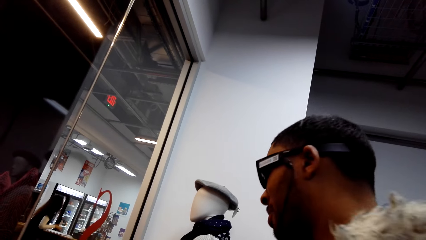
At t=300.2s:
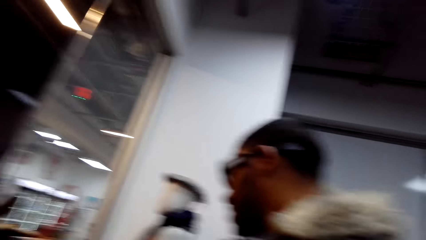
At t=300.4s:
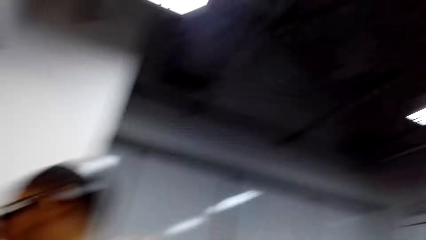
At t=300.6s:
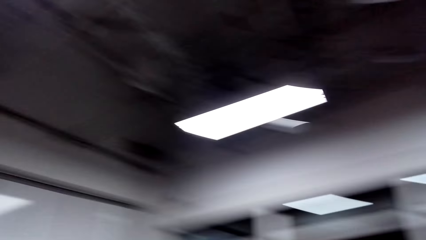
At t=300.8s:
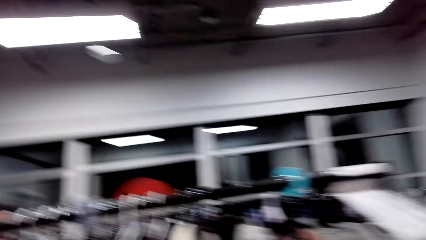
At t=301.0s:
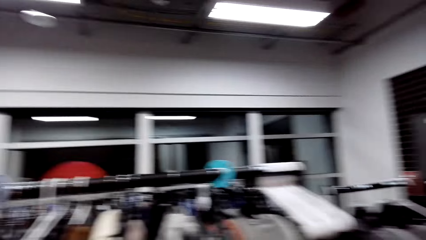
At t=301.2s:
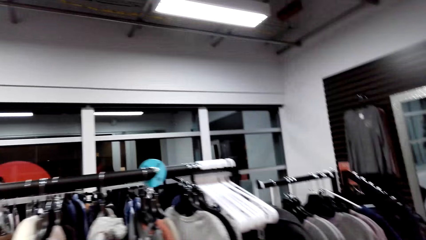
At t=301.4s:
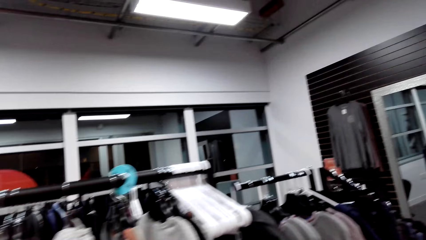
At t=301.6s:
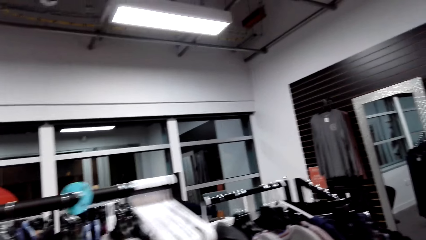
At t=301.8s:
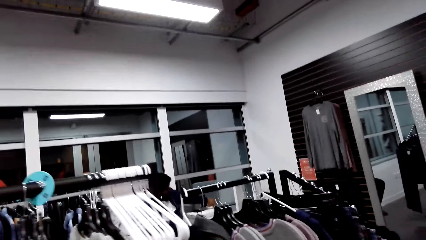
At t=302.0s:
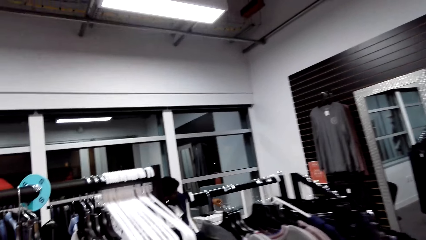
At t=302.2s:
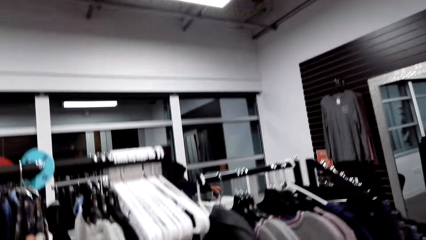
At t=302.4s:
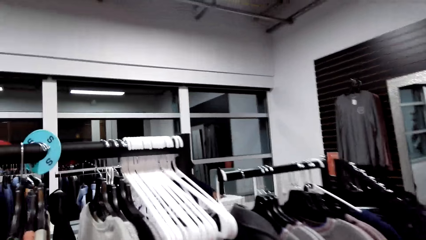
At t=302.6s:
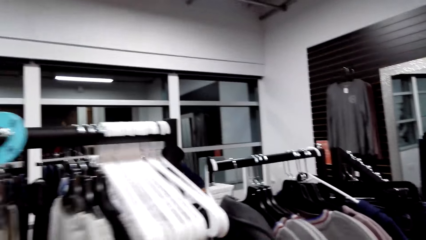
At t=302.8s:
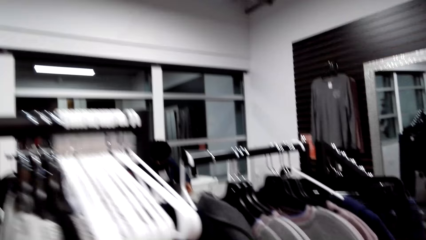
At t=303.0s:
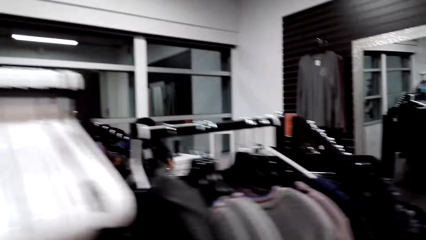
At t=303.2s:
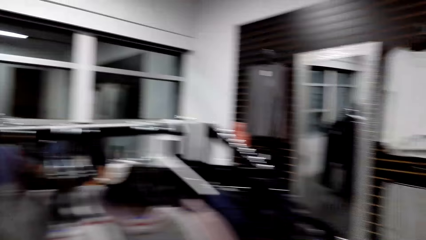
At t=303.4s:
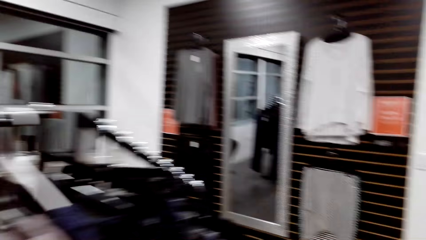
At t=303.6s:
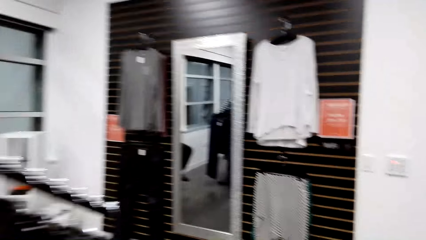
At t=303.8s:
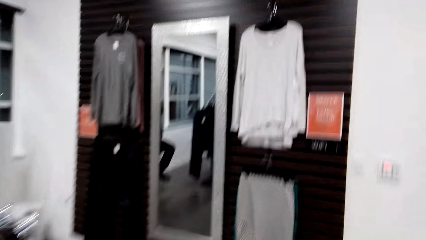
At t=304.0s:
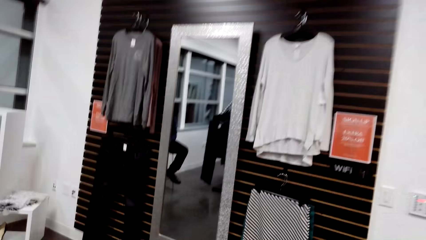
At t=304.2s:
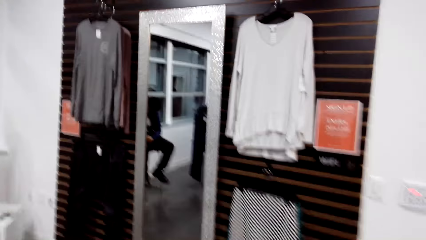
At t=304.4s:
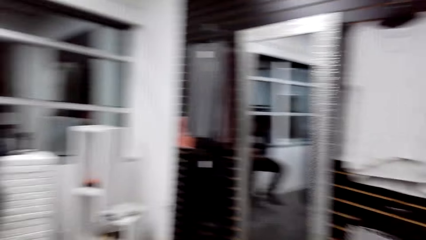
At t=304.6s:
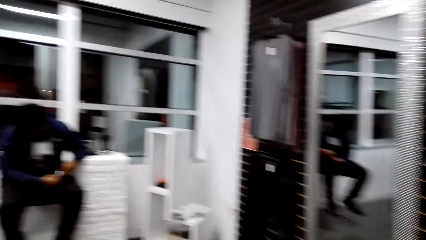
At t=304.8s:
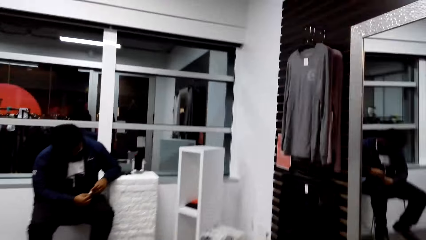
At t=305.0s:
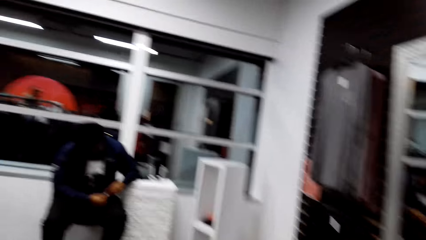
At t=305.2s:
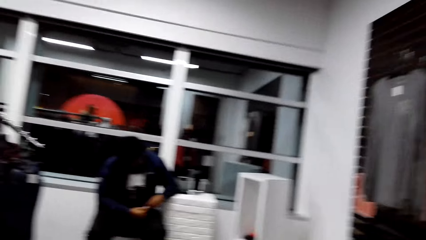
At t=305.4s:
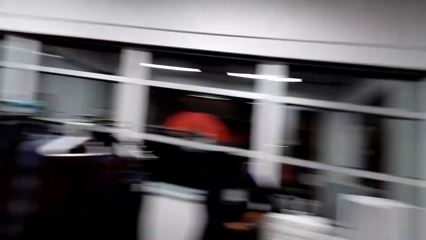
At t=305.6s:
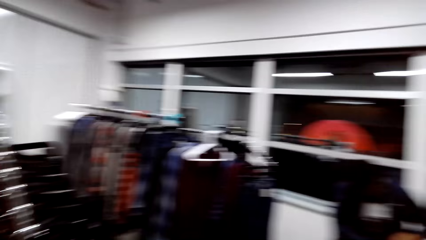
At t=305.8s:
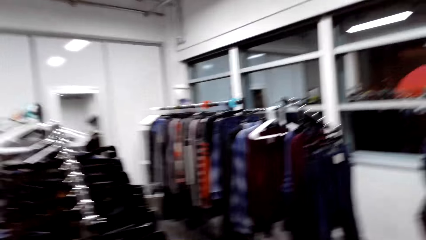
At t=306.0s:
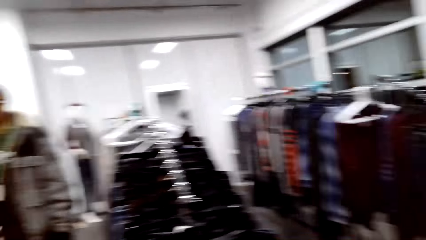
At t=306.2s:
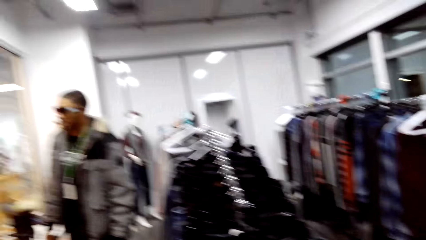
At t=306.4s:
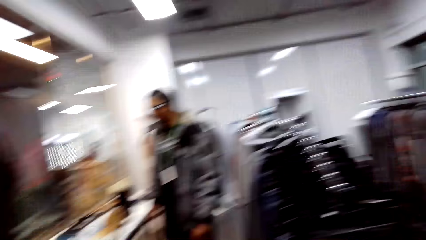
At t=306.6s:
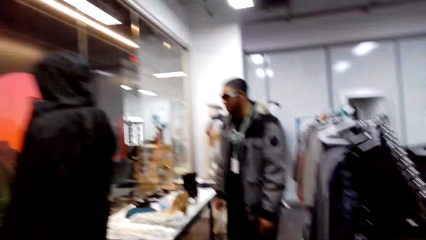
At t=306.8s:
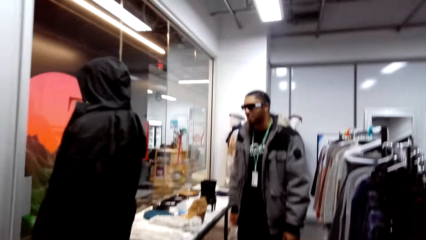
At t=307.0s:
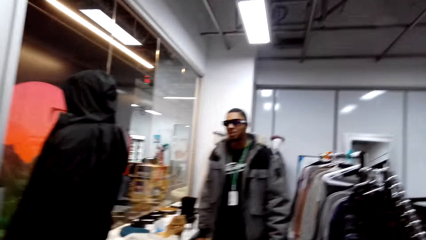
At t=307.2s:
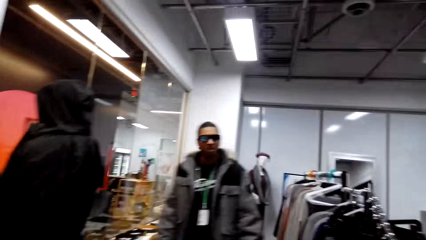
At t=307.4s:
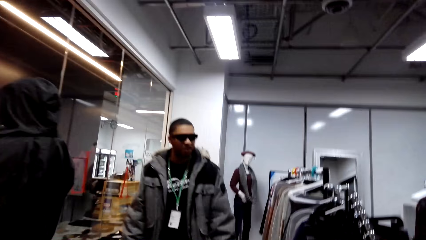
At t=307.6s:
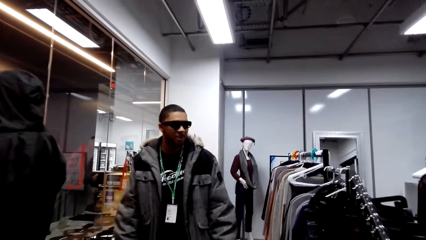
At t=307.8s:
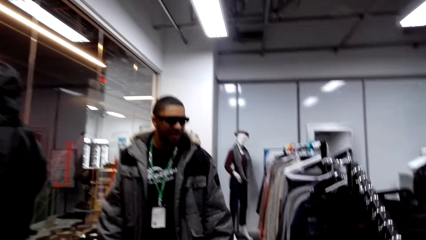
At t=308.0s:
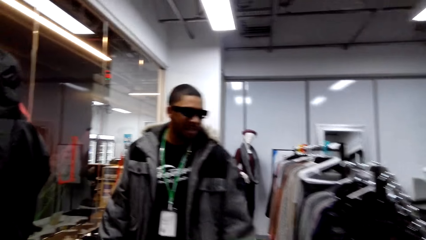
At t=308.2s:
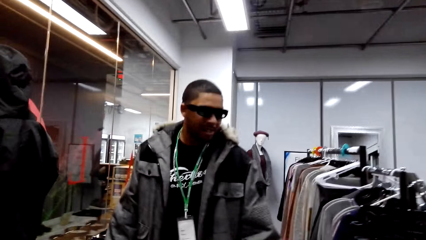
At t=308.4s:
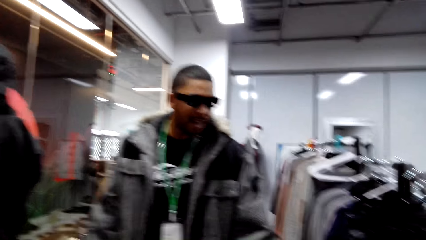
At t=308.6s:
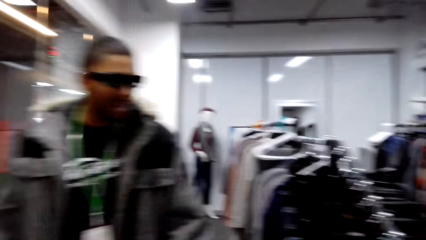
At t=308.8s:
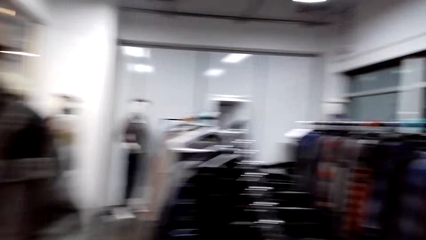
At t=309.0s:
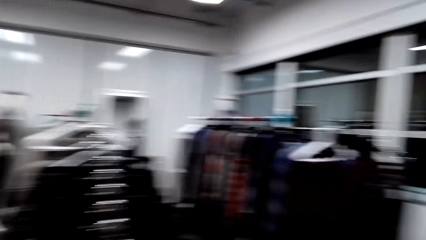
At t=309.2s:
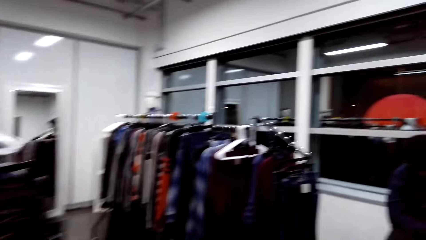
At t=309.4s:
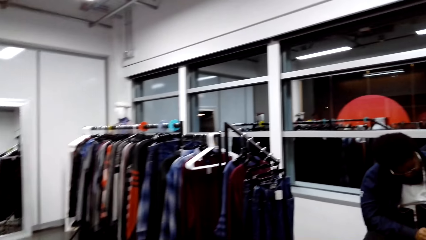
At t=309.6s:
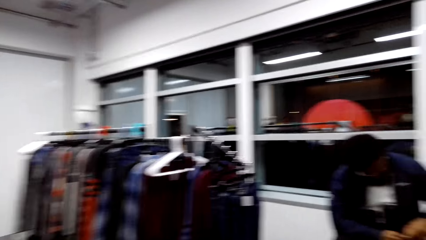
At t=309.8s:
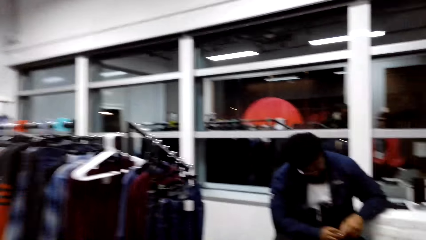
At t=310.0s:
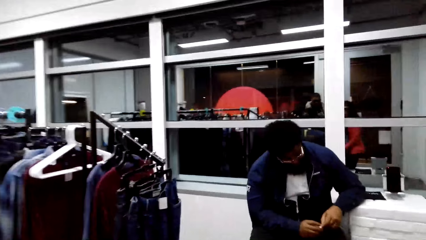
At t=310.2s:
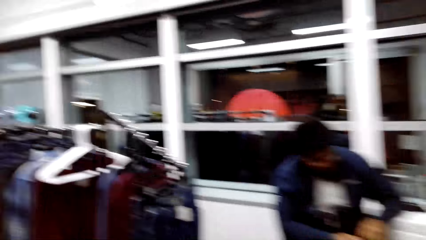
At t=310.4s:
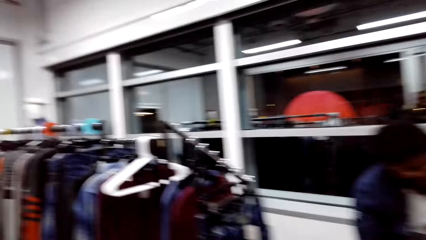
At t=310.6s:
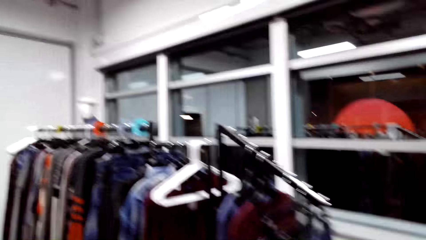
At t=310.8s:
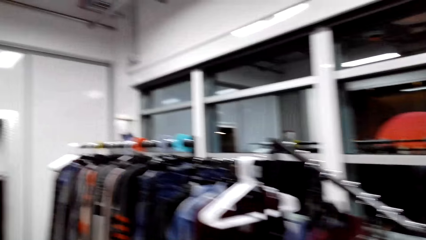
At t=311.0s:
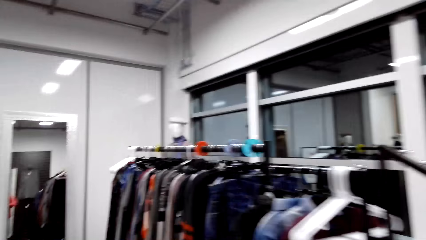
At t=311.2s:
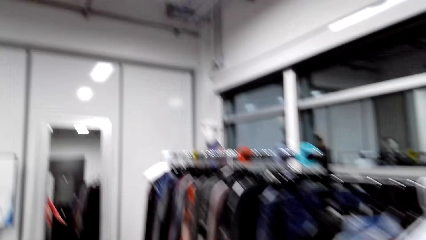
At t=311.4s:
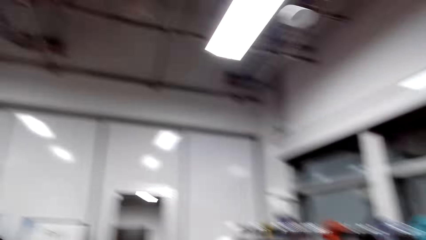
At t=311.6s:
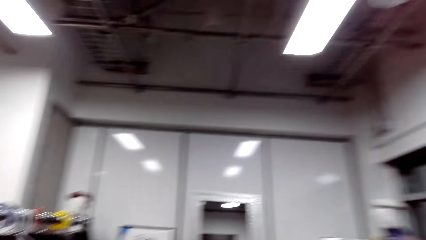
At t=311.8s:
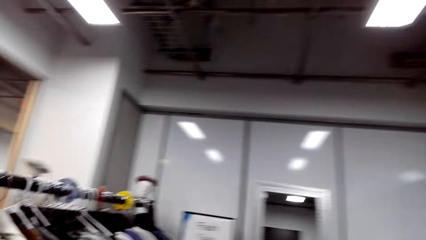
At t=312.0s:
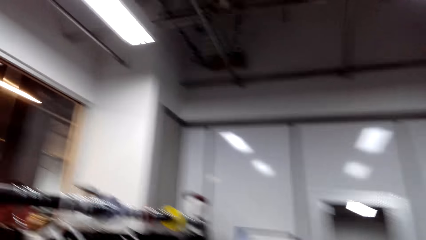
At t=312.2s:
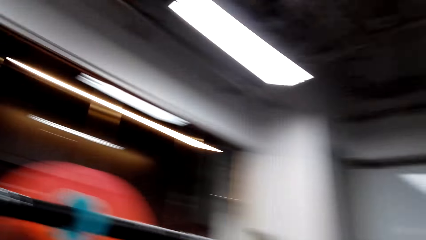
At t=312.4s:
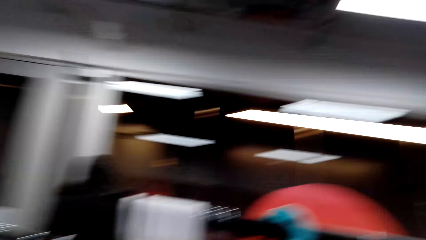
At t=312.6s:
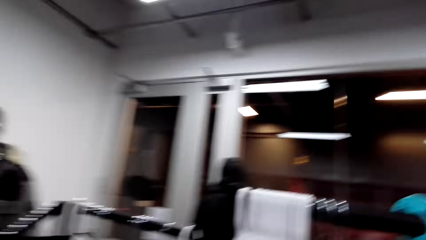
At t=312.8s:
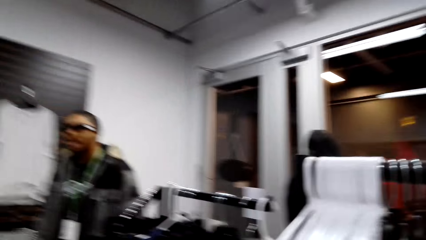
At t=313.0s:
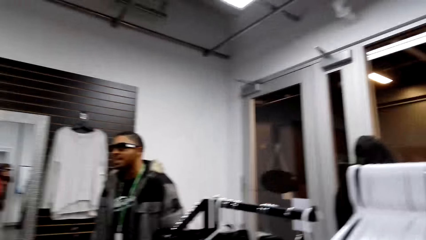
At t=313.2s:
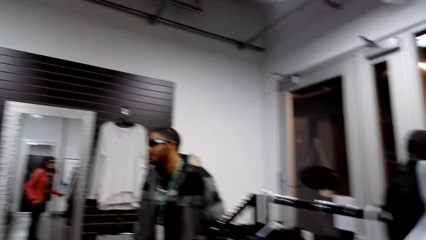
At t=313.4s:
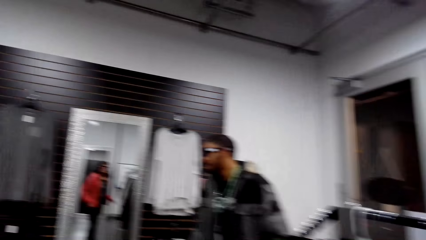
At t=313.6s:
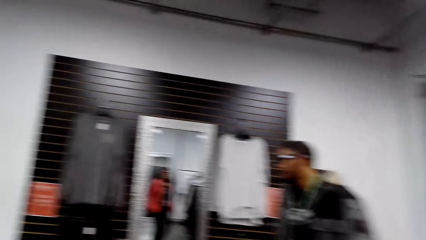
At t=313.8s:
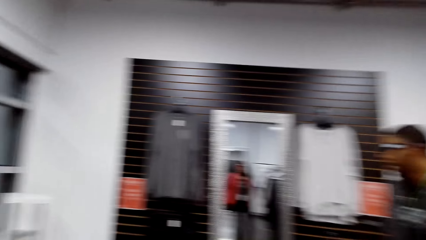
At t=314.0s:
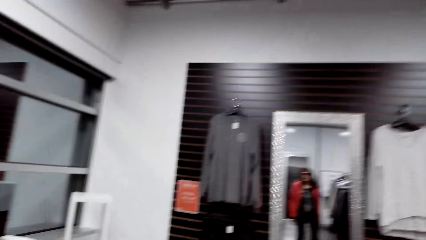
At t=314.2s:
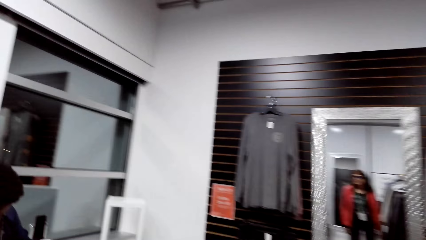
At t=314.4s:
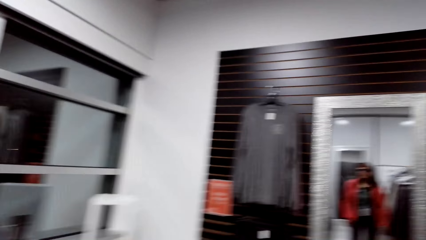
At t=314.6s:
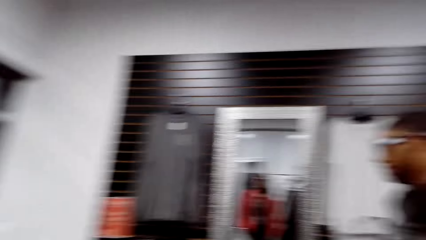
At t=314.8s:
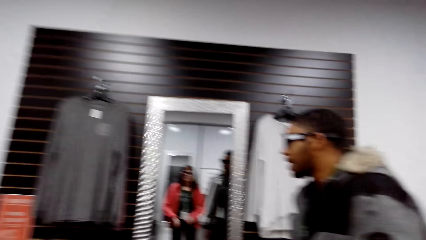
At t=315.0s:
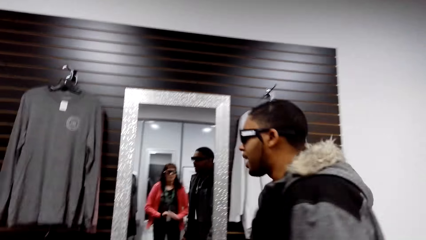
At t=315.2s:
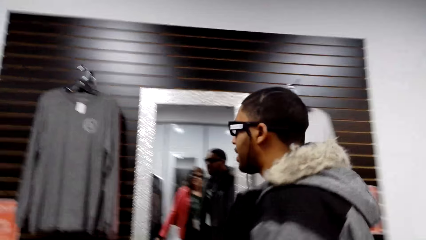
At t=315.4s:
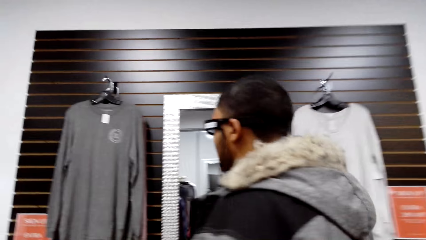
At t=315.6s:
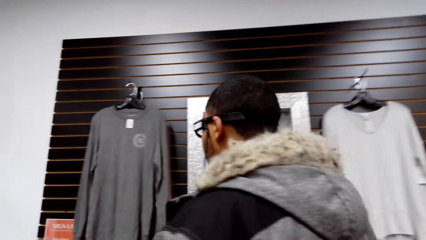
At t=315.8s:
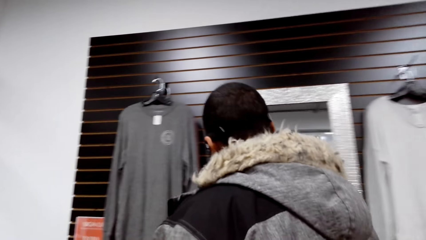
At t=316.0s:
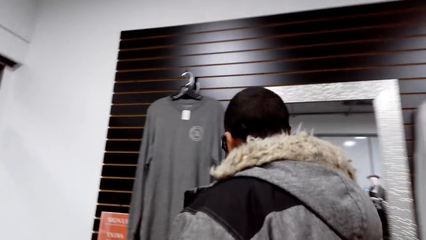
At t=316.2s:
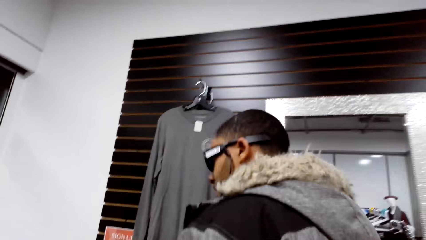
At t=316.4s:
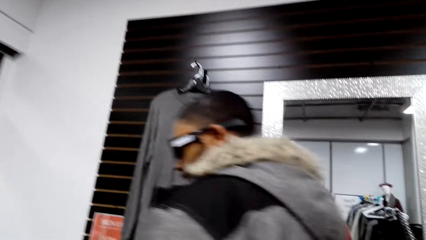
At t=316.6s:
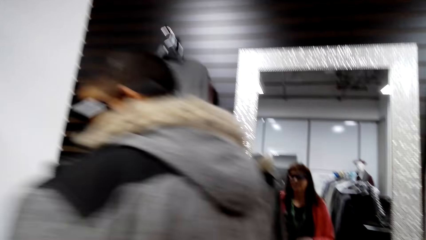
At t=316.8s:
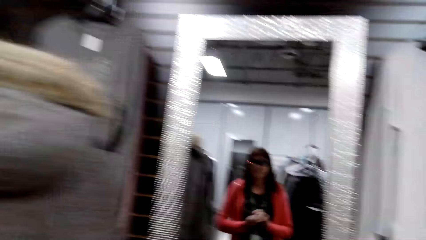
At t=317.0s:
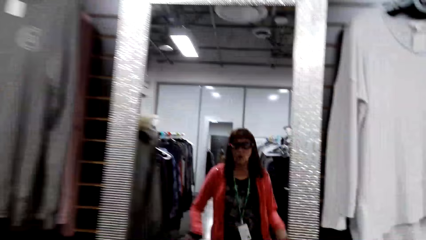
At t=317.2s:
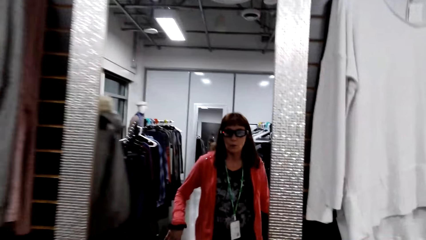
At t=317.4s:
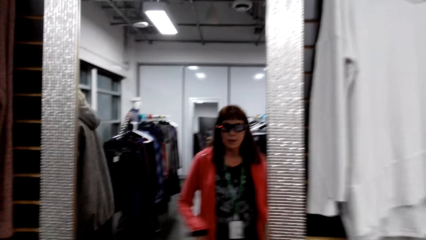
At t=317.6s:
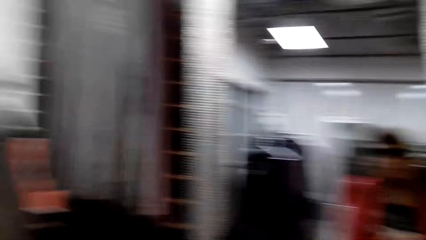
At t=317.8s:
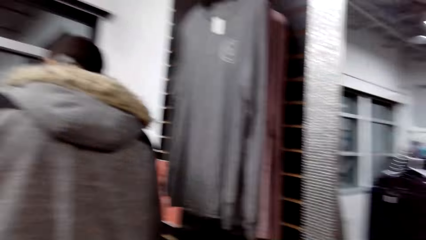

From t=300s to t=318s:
The camera wearer looks around. They walk around the clothes store. They talk to a person. They look around. They talk to the person.
